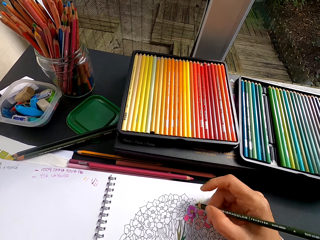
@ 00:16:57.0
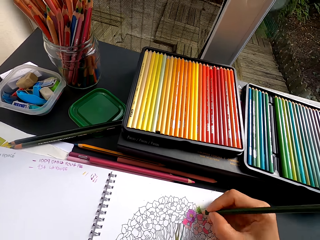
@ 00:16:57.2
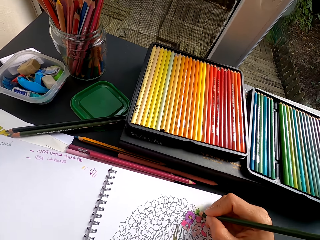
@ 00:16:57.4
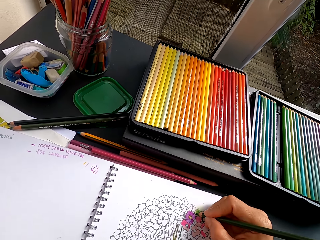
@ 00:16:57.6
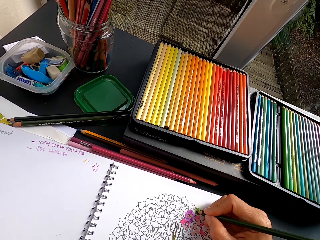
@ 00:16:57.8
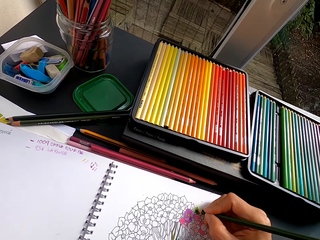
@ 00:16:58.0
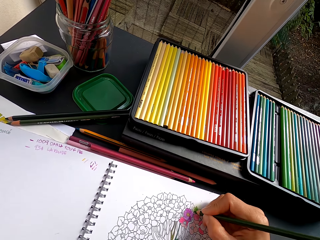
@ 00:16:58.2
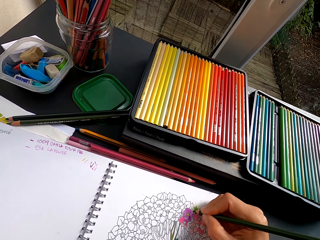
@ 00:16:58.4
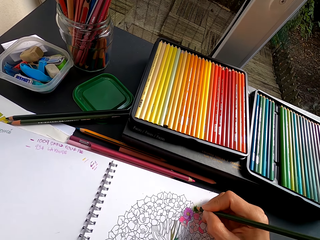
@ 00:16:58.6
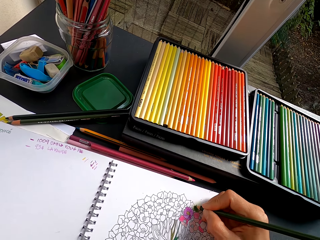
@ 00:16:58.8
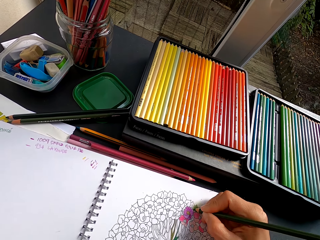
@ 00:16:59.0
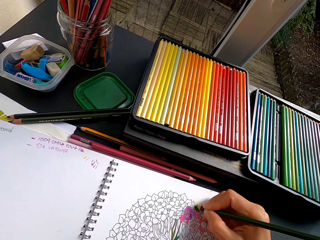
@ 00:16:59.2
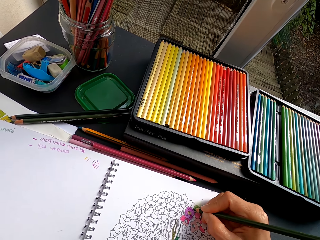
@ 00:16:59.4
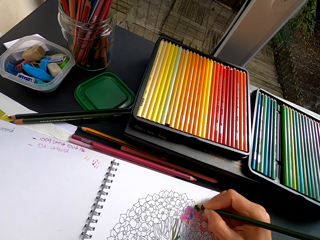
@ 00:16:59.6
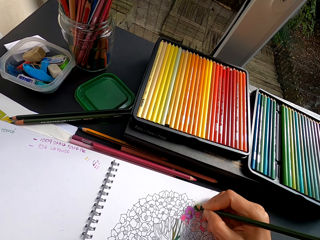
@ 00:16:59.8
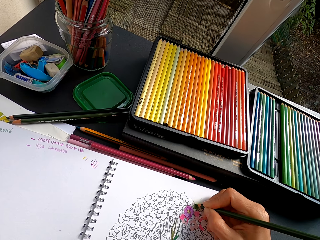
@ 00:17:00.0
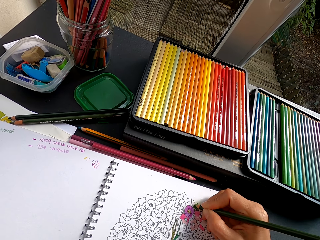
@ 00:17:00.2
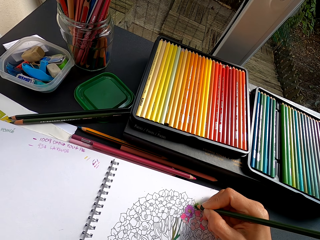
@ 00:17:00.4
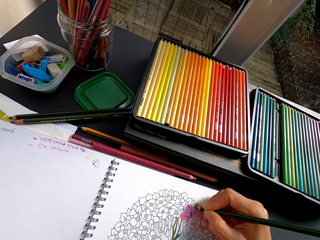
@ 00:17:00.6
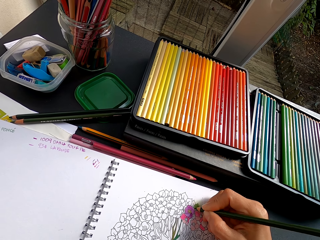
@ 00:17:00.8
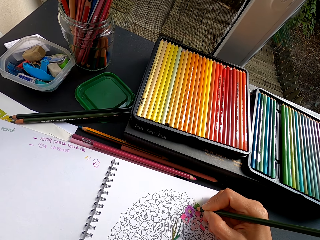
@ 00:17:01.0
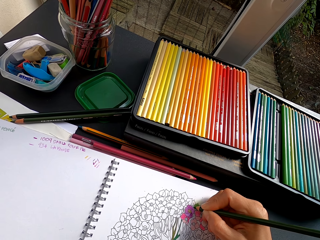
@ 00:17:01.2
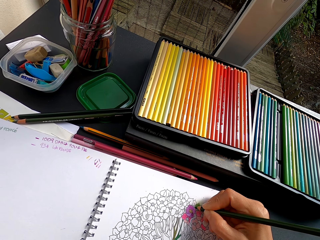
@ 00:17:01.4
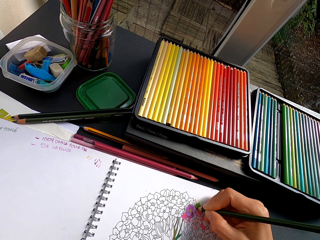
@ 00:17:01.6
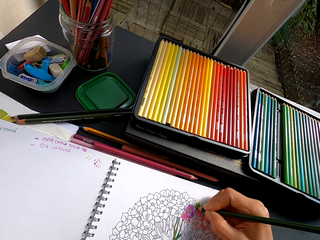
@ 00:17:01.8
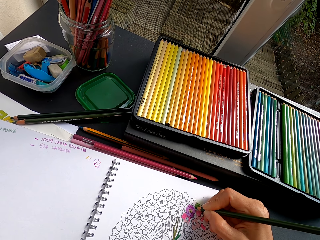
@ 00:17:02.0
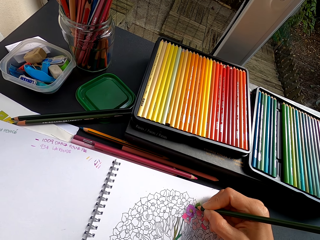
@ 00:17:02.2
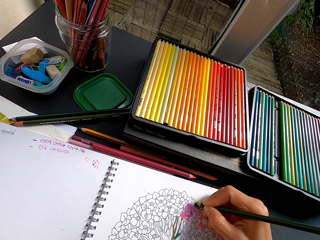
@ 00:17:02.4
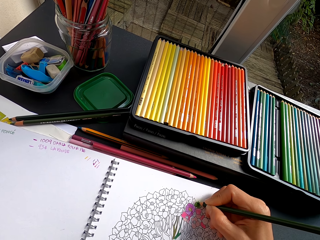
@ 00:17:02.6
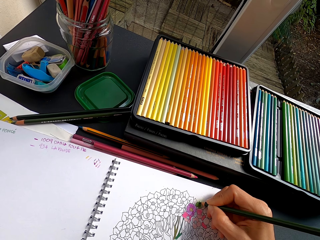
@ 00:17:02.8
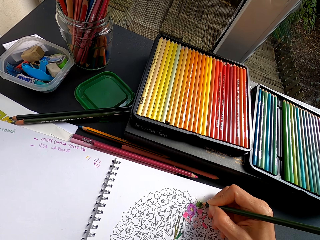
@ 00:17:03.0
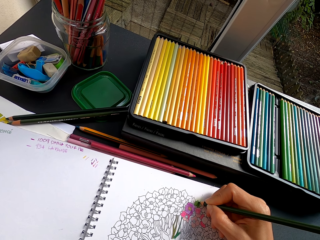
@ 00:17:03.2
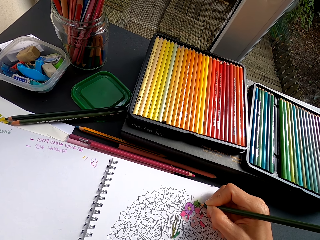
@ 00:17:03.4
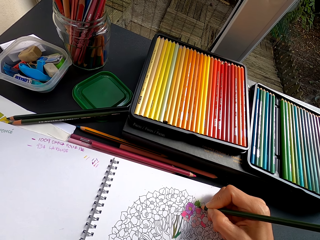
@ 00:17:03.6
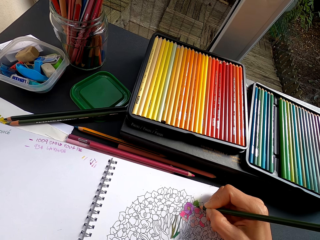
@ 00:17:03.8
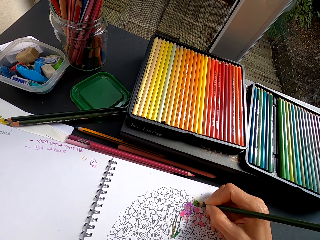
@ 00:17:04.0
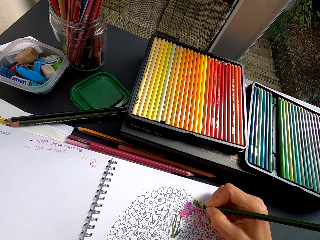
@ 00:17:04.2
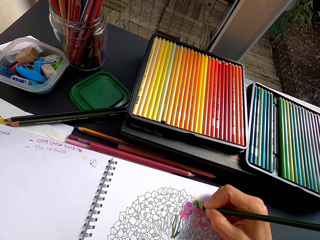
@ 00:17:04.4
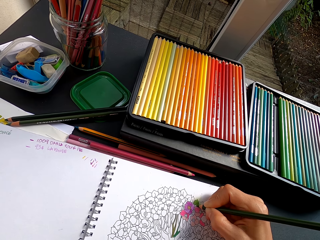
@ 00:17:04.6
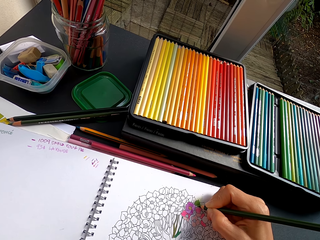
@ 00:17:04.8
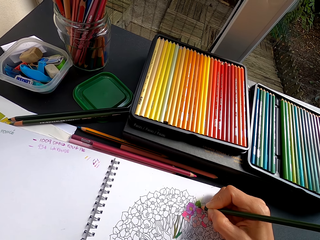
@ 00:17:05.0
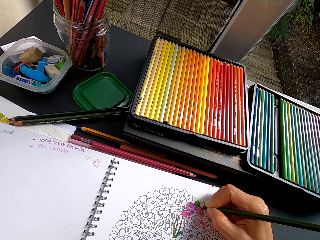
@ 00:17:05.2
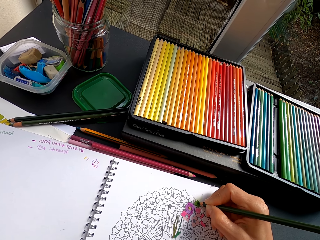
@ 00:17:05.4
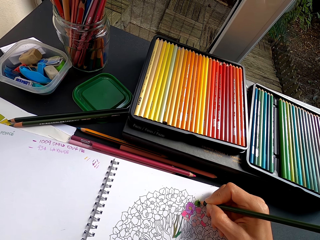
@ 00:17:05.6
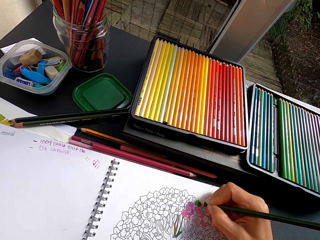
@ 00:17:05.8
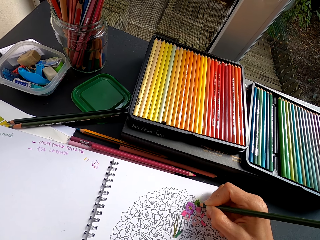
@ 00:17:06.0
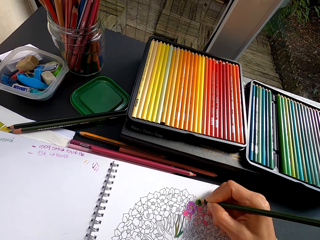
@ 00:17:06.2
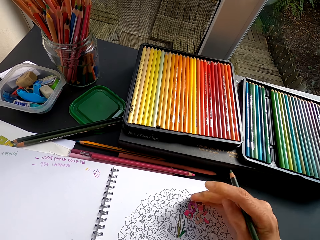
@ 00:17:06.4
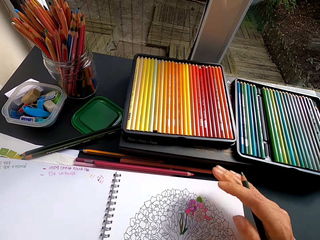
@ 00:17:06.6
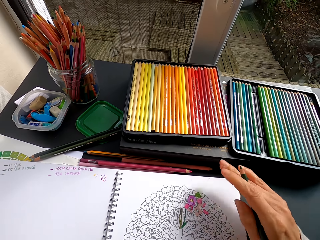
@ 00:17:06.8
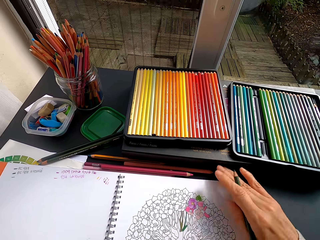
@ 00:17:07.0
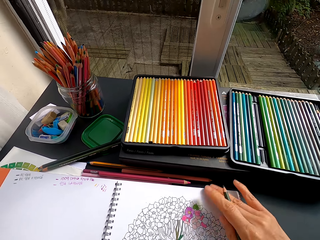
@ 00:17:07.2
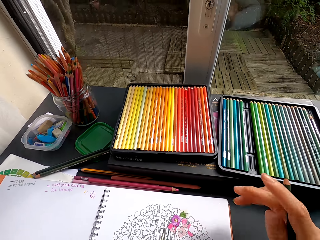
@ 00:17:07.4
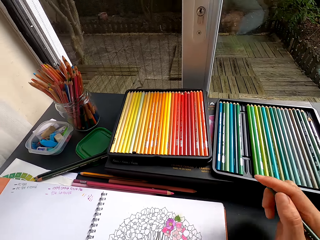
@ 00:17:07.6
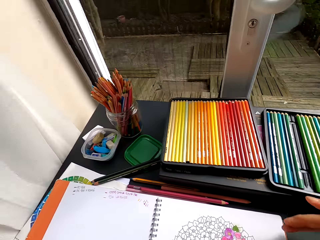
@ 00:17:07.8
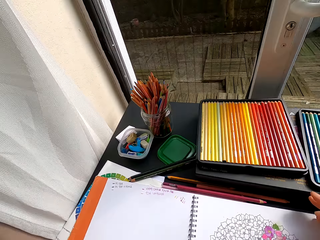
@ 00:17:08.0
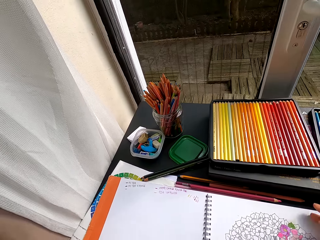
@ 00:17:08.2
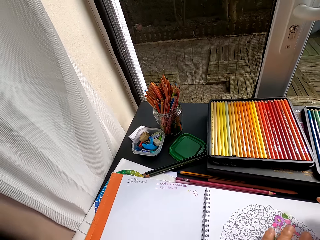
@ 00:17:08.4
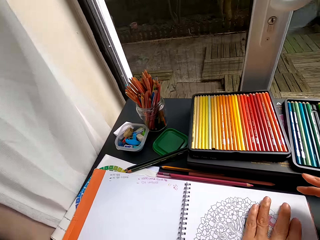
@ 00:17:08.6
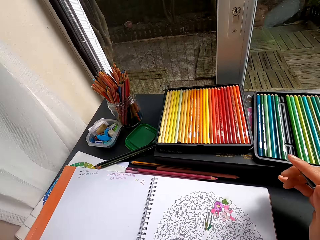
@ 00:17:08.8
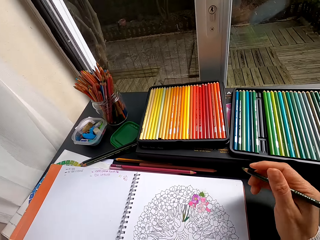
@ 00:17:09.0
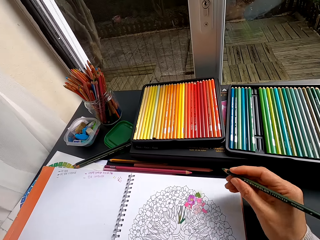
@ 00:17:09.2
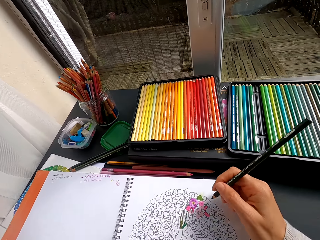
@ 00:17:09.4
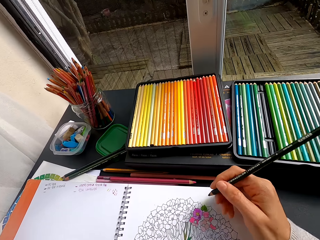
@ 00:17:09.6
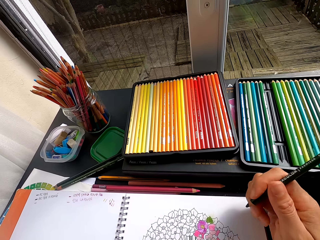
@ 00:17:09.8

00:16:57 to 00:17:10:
The camera wearer wipes the chaff from the book.

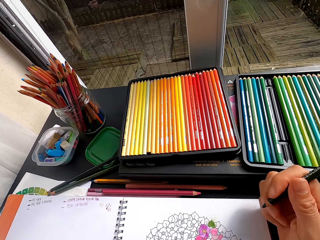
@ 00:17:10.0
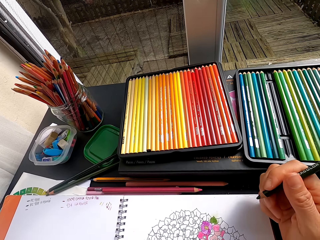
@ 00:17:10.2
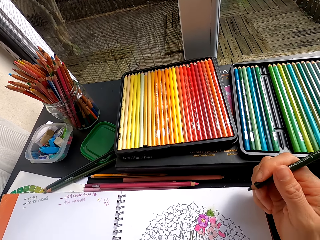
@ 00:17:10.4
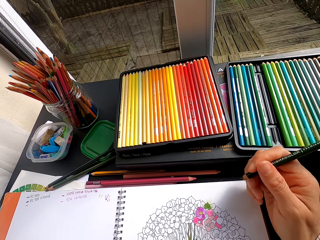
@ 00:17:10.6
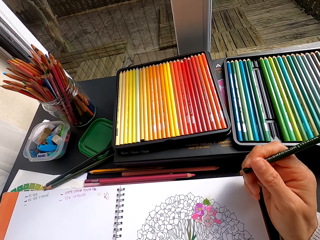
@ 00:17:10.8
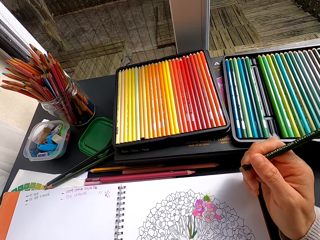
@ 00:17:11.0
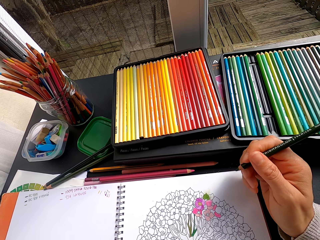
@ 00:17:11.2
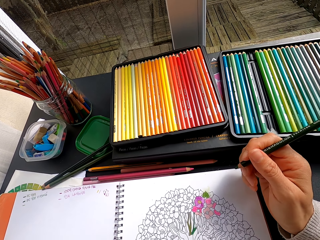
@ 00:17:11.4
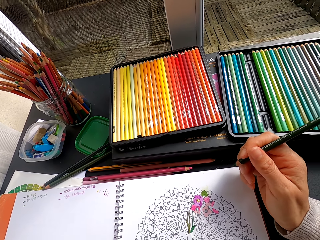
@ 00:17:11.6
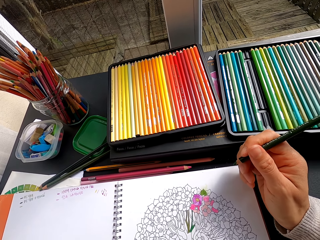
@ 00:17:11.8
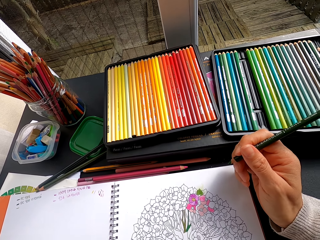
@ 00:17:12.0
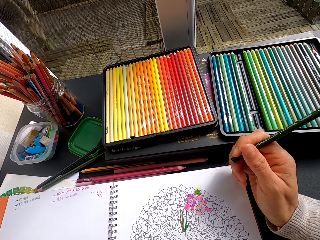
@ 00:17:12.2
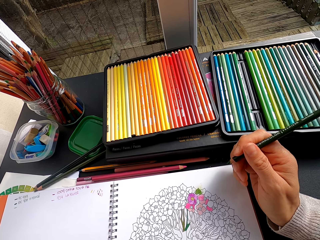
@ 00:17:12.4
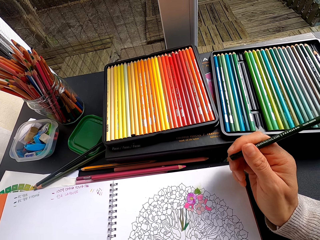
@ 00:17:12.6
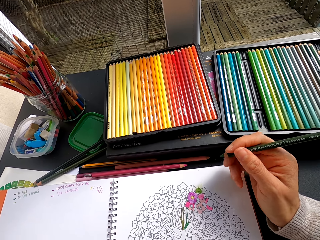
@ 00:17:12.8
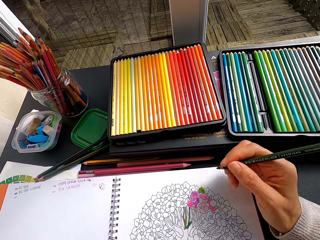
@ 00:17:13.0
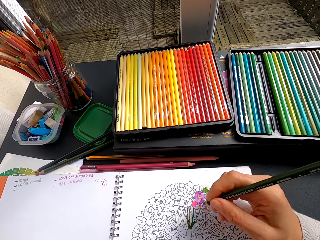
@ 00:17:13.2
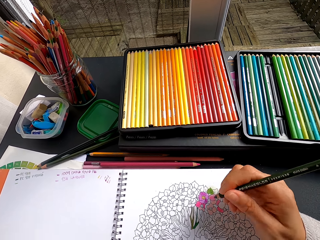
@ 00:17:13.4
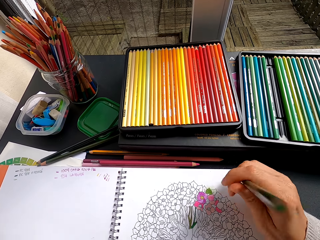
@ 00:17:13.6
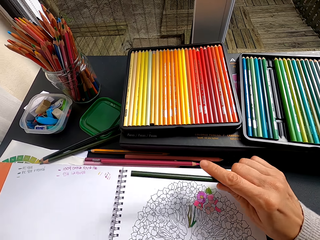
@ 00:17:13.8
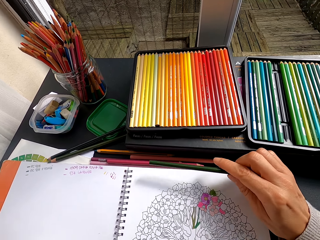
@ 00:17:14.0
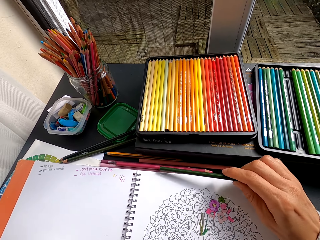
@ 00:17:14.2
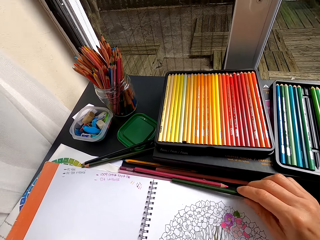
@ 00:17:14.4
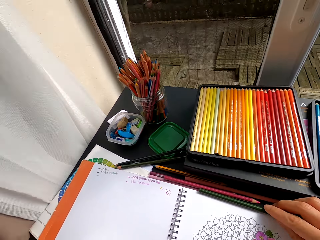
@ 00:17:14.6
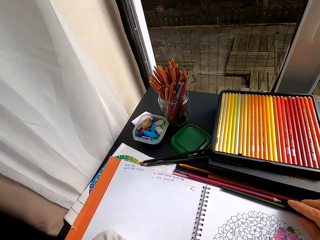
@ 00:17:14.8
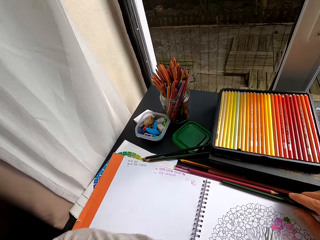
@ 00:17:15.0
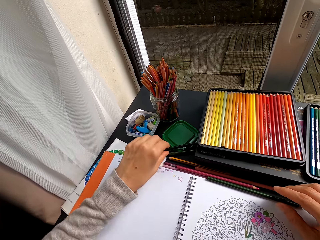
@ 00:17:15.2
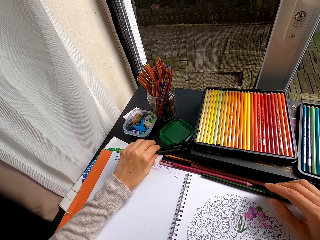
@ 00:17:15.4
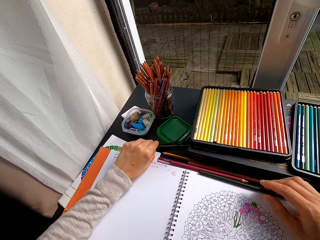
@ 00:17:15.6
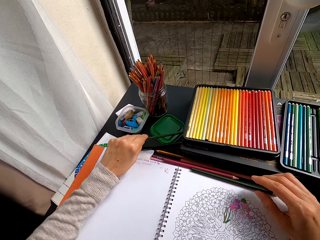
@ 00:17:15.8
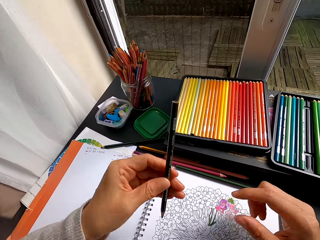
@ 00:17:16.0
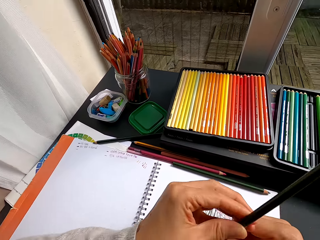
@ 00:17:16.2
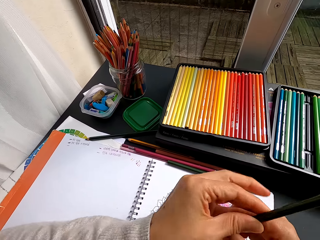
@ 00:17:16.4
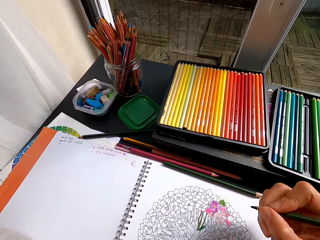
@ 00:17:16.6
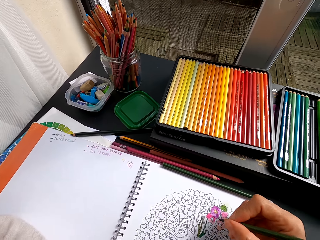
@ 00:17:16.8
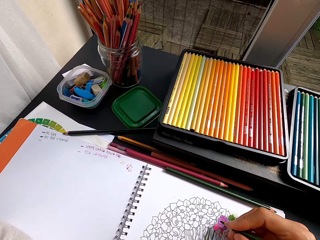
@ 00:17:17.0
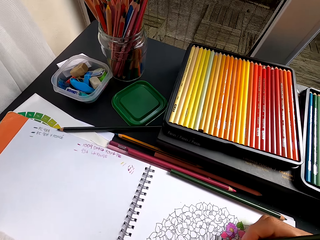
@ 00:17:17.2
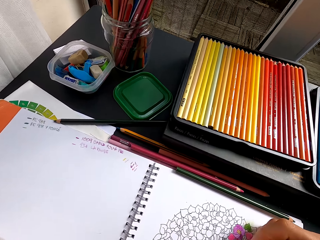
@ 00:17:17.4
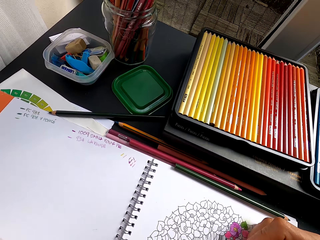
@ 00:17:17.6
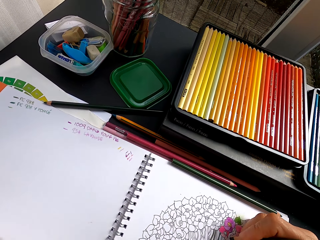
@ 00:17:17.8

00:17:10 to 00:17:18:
The camera wearer stares at the drawing. They put the pencil crayon on the table. They pick the pencil crayon from the table. They color the drawing.
